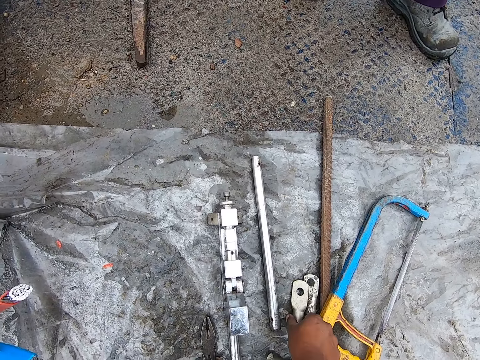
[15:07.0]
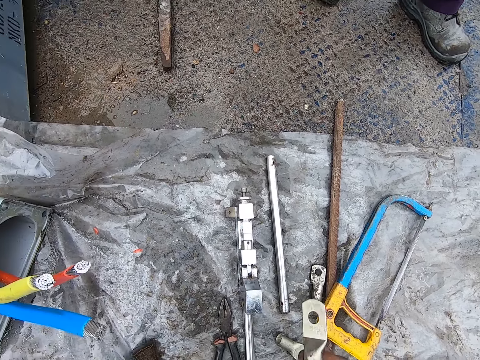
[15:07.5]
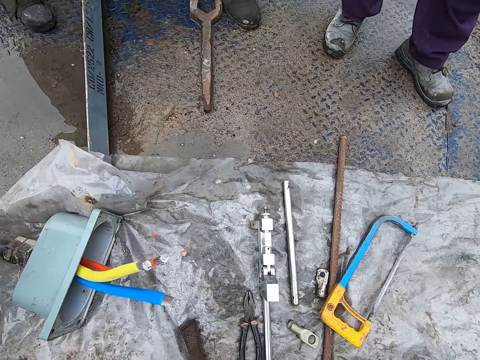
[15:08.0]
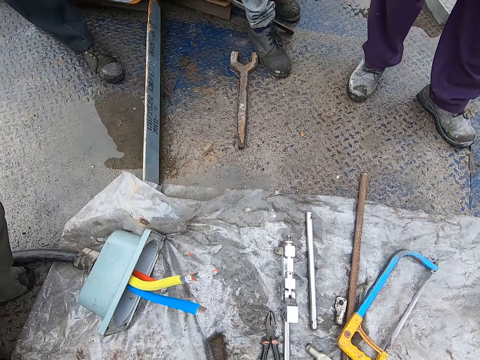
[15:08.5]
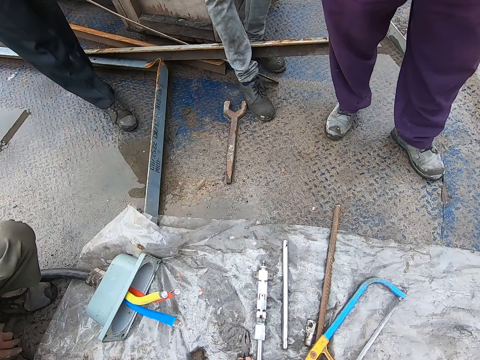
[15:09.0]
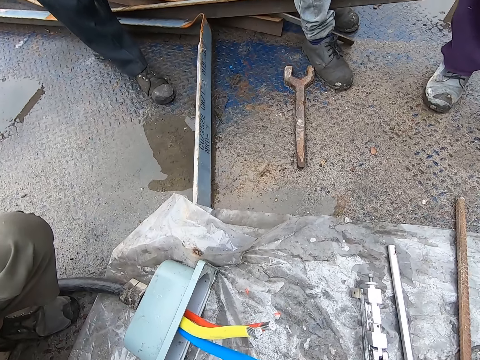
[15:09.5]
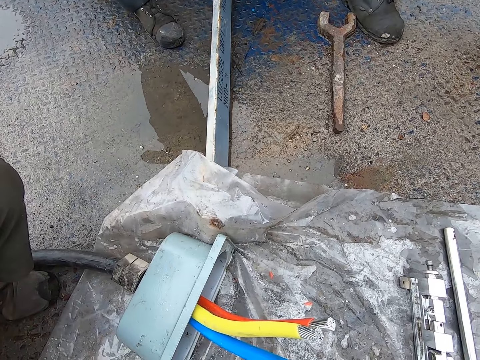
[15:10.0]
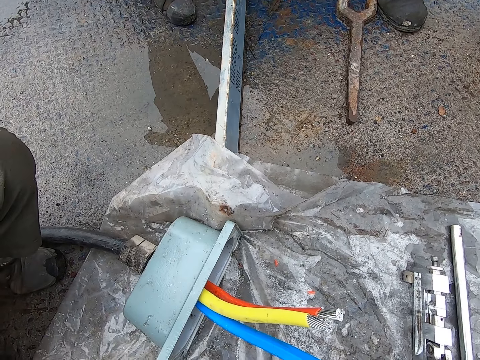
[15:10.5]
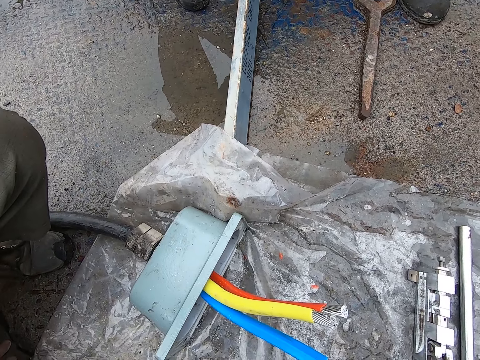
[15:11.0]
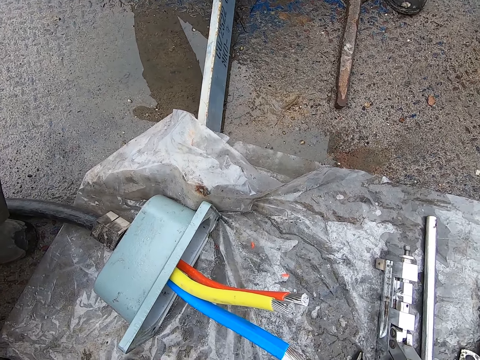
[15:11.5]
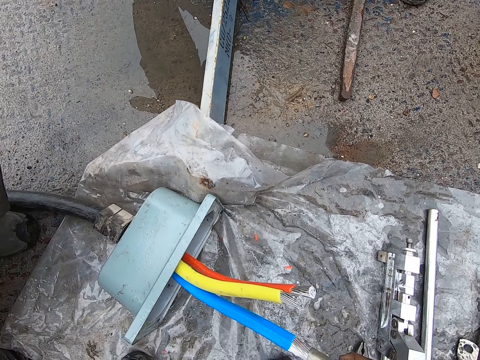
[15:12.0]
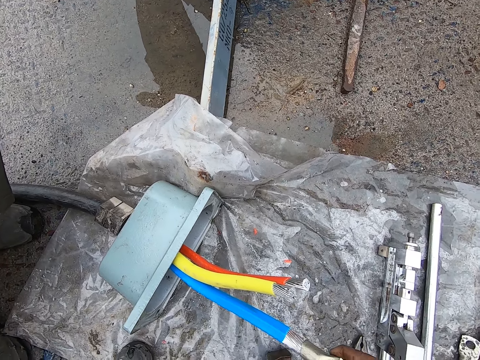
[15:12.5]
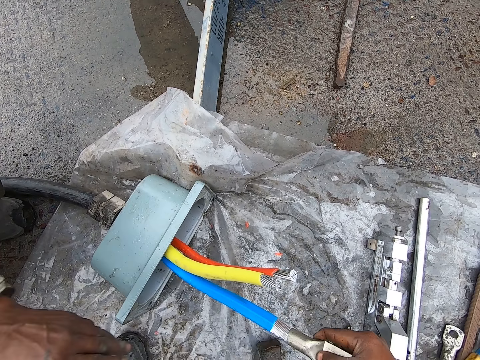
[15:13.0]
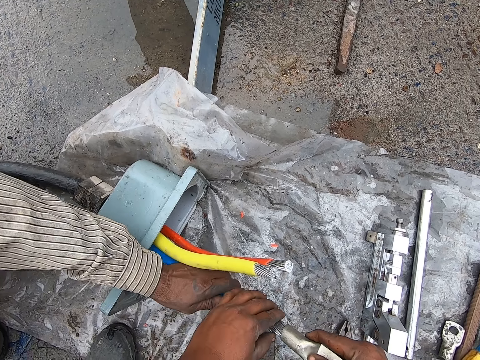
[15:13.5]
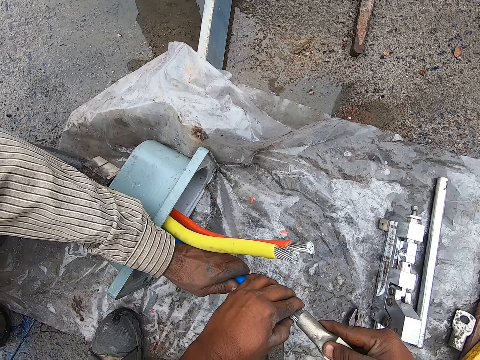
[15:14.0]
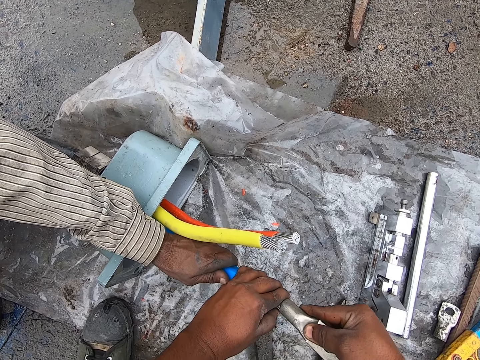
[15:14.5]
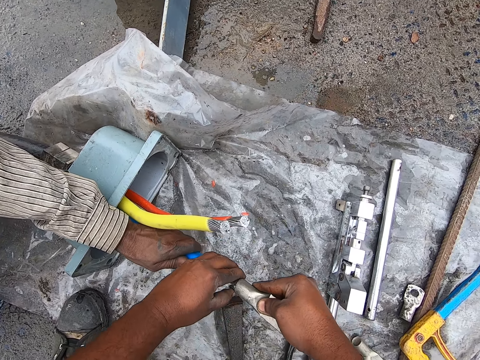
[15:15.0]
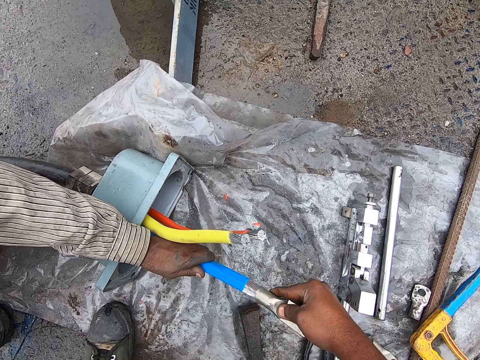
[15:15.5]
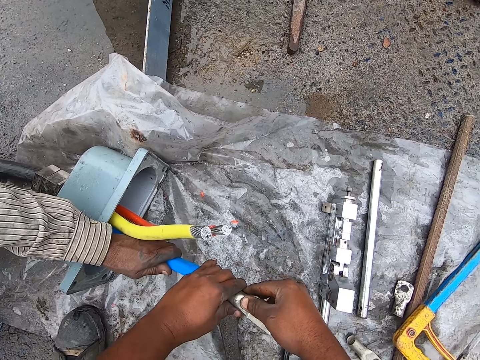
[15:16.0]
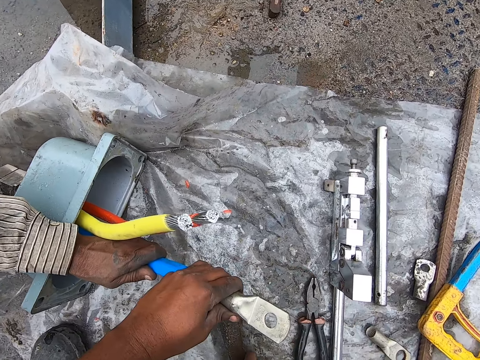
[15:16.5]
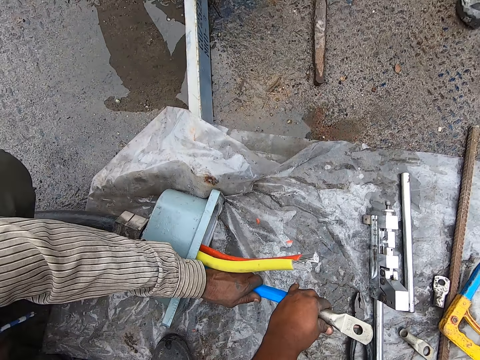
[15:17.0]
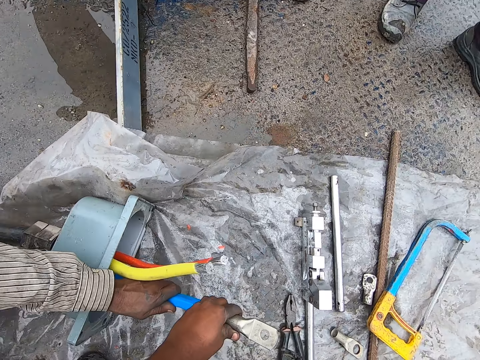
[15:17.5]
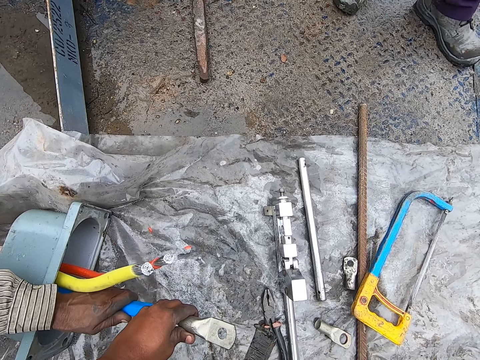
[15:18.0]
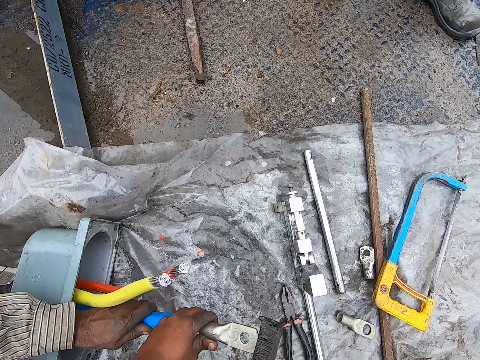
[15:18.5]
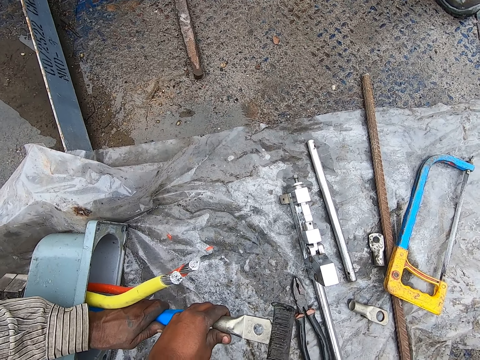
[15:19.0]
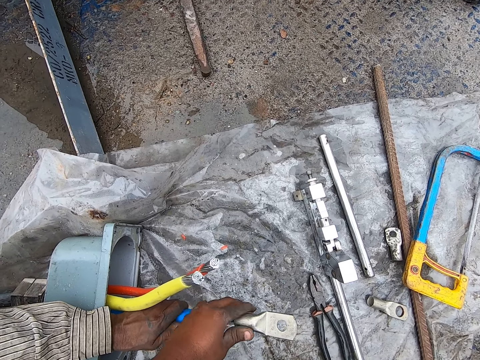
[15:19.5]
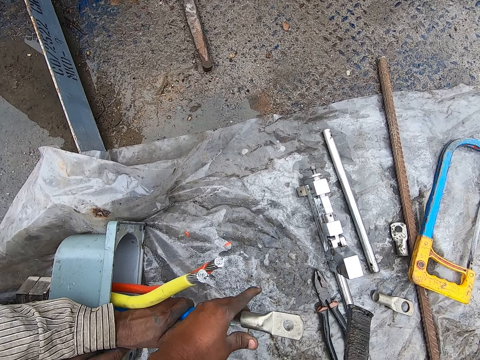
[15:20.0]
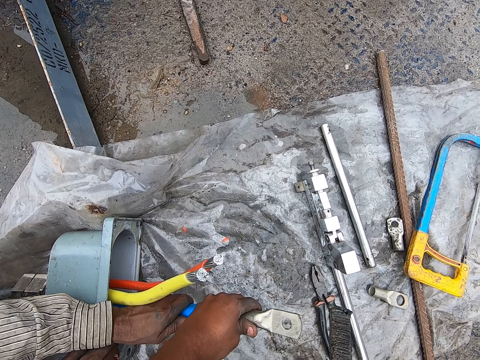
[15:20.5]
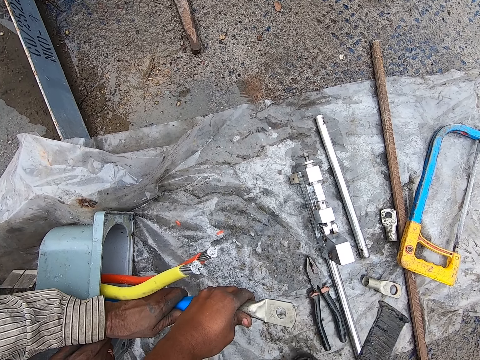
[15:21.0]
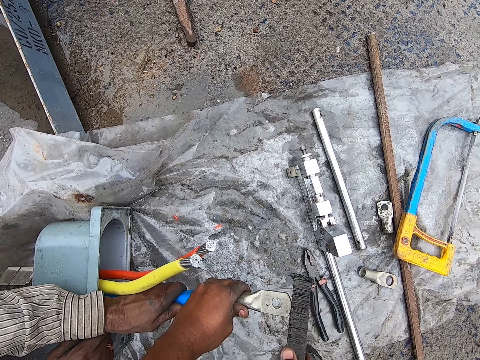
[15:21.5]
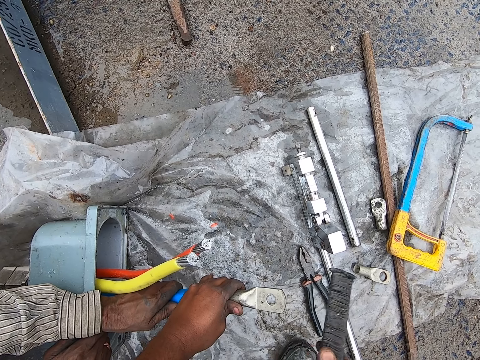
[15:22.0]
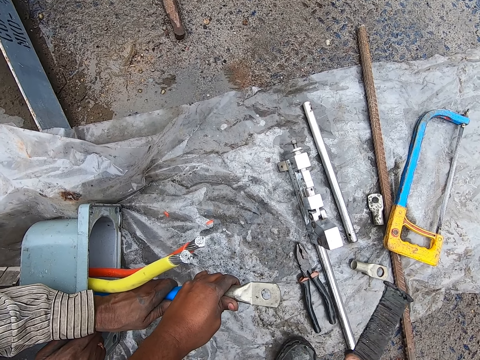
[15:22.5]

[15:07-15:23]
The camera wearer picks up a cable jacket from the ground. They fix a cable terminal end to a cable. They insert the cable jacket on the cable. A person holds cables for the camera wearer to fix the cable terminal end to the cable. The camera wearer hammers in the cable terminal end to the cable with a metal bar.

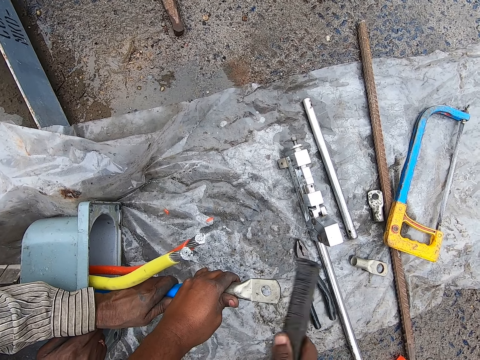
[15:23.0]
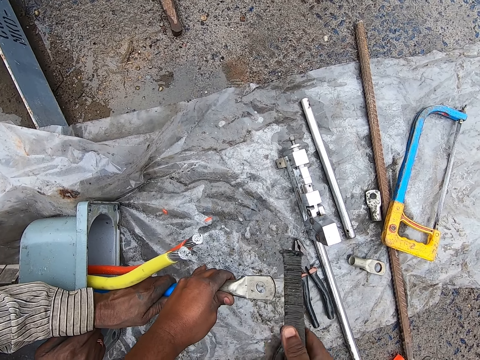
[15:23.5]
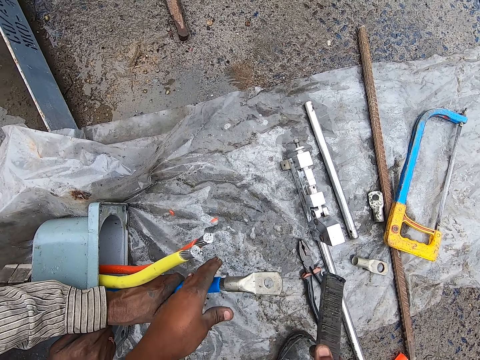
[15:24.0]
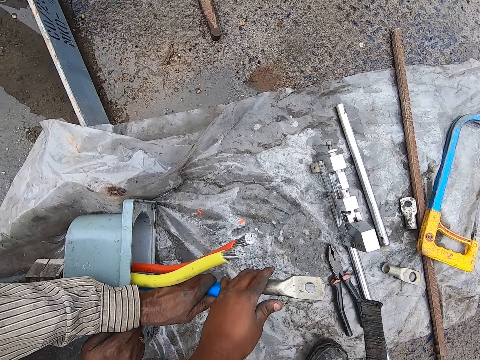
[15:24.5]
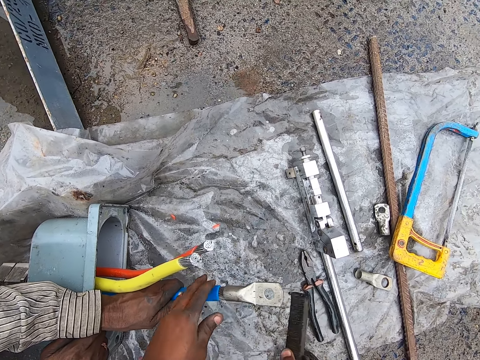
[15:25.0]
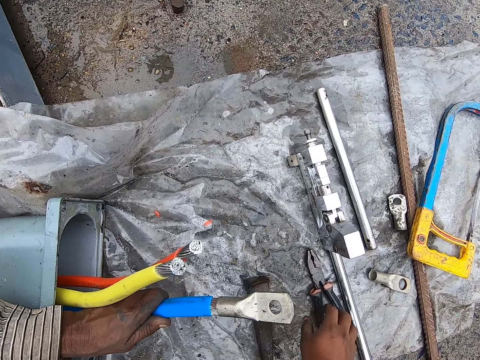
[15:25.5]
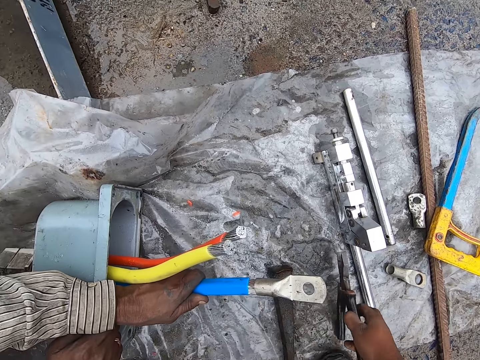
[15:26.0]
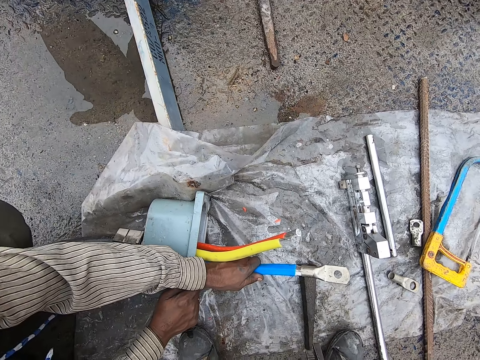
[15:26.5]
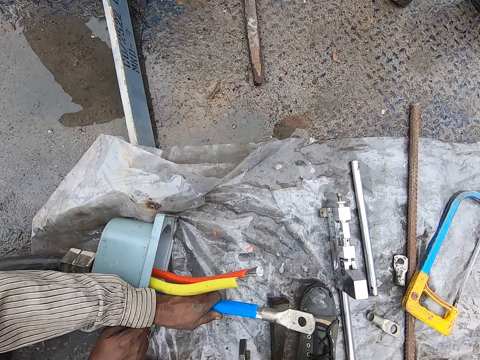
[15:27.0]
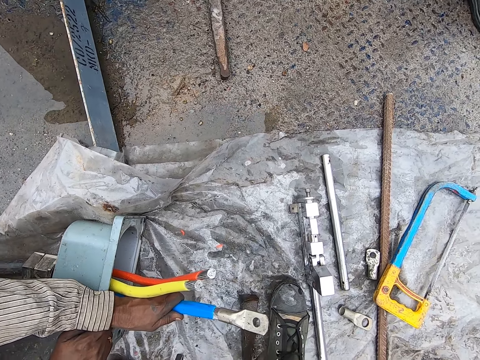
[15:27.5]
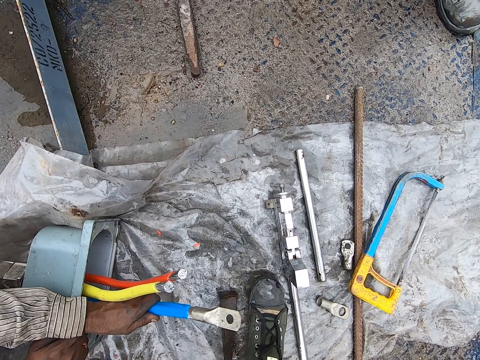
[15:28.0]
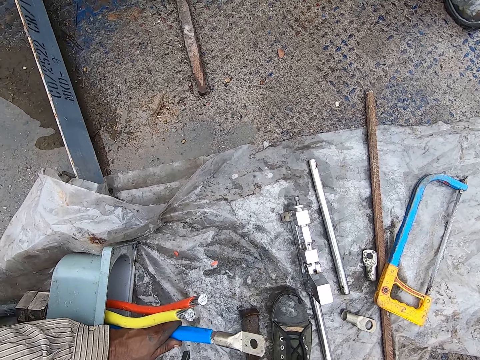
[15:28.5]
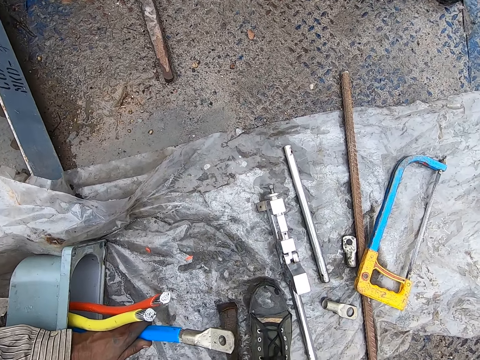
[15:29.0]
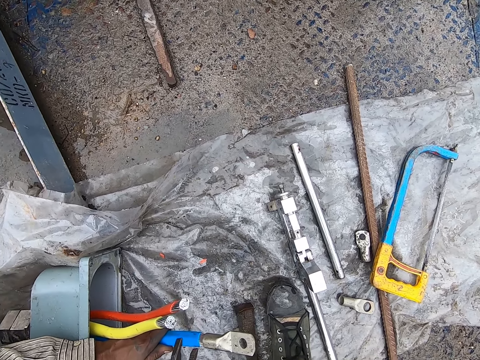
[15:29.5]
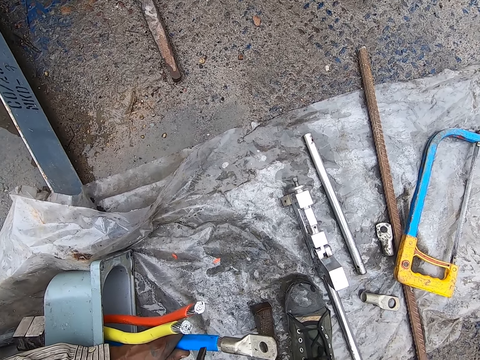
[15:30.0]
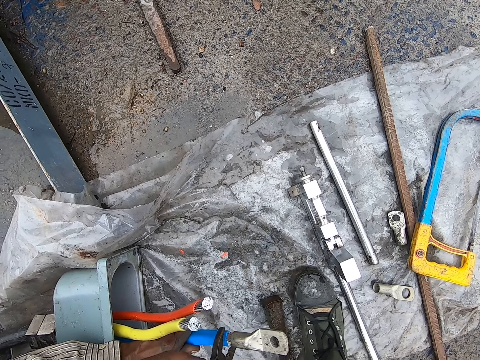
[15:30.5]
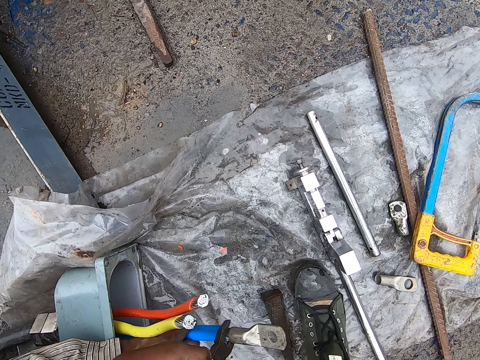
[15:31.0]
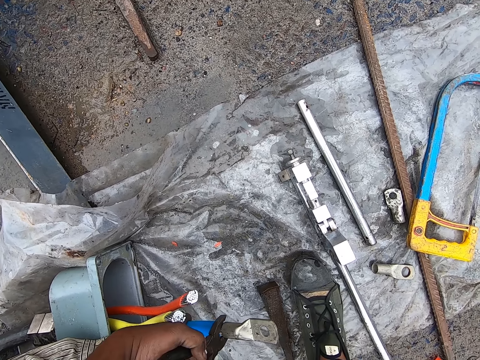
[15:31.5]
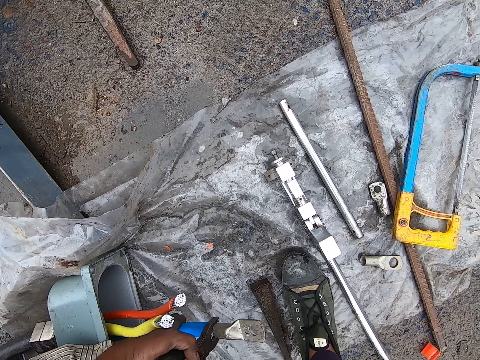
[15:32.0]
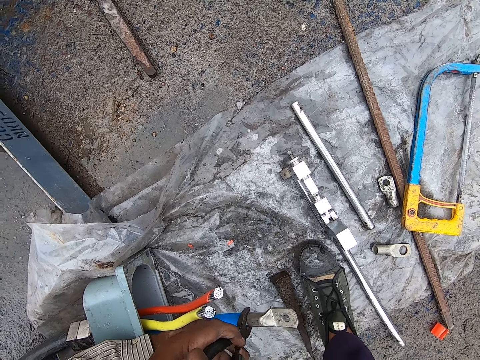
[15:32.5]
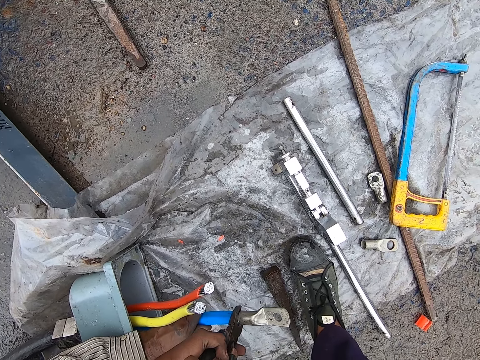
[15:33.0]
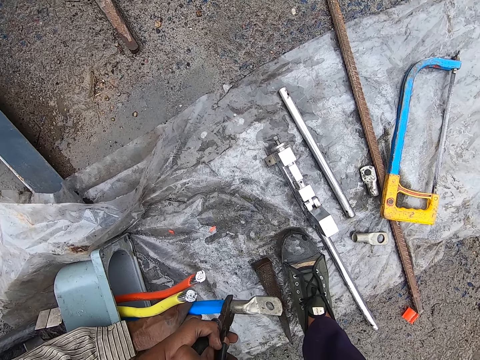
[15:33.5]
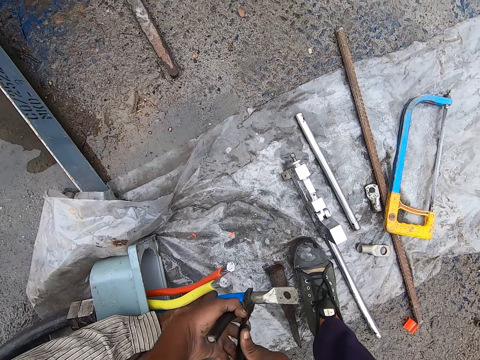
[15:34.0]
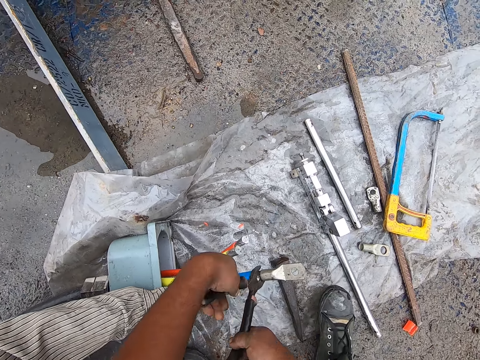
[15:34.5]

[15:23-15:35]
The camera wearer puts the metal down. They pick up pliers from the ground. They clamp a cable terminal end to a cable using the pliers. They press the cable with the pliers.
